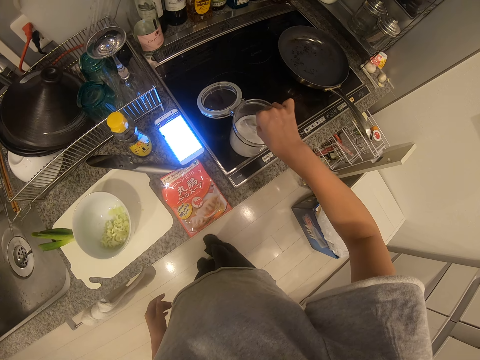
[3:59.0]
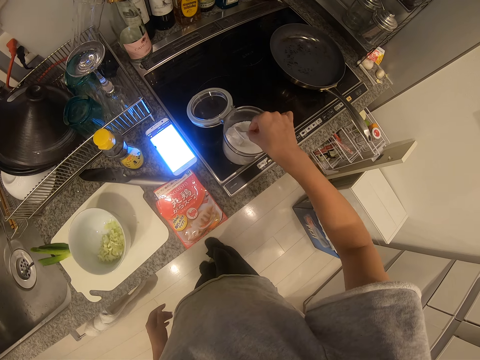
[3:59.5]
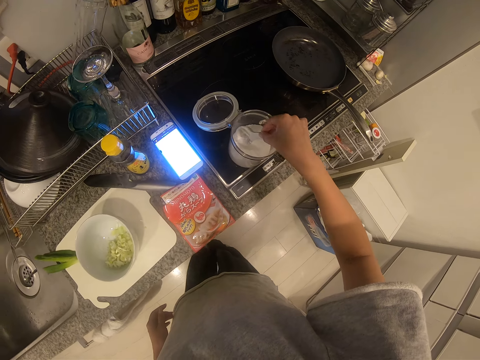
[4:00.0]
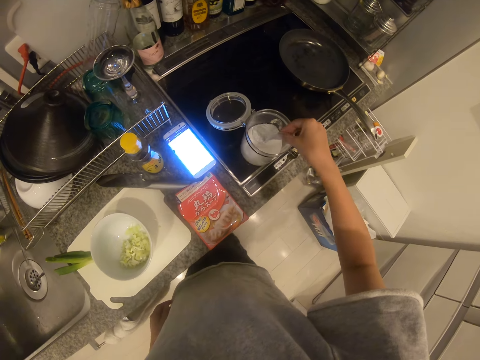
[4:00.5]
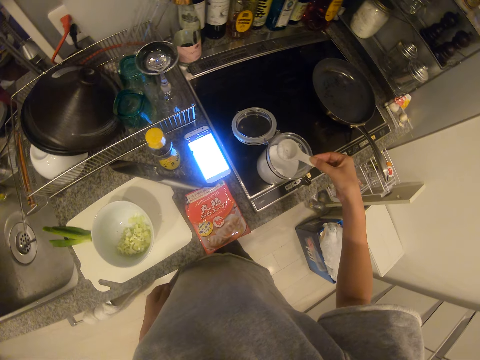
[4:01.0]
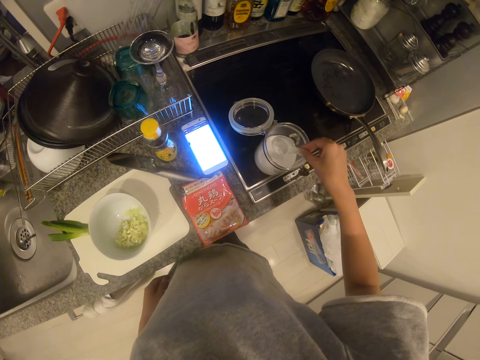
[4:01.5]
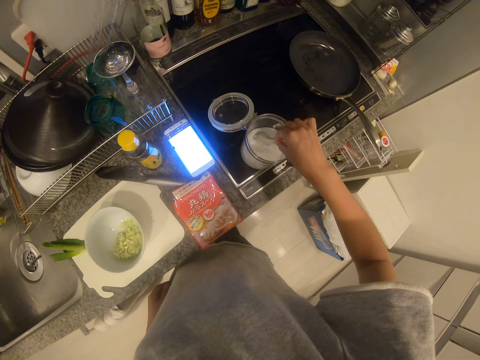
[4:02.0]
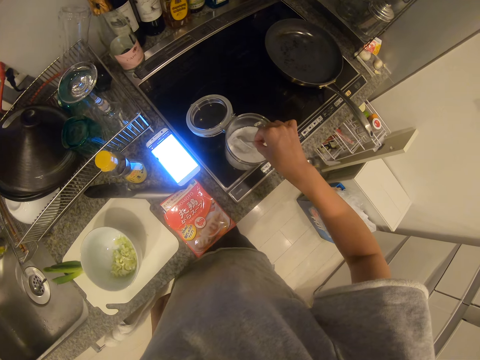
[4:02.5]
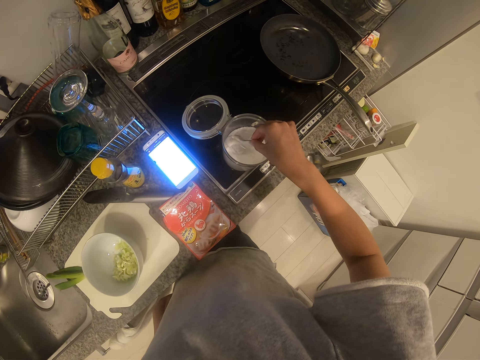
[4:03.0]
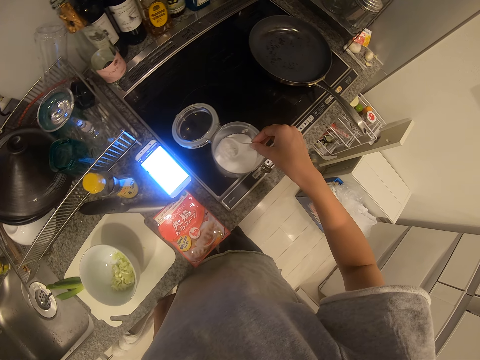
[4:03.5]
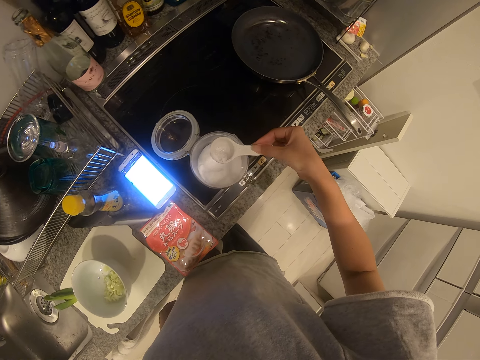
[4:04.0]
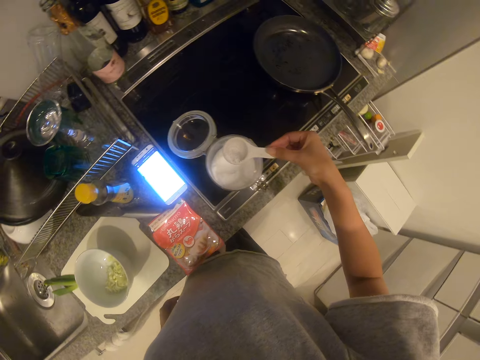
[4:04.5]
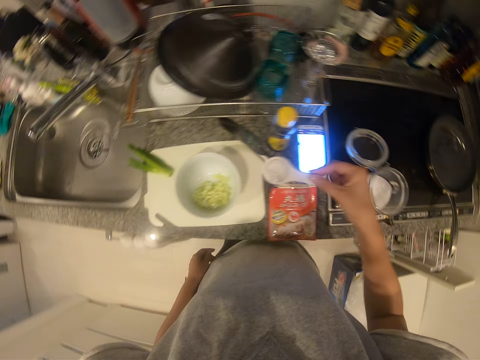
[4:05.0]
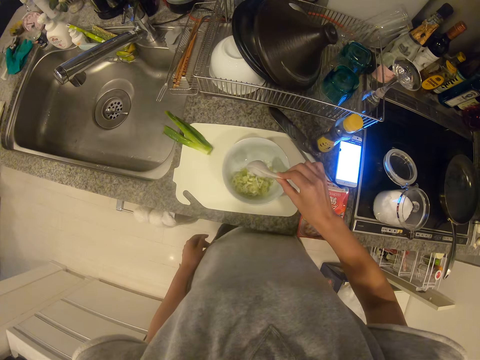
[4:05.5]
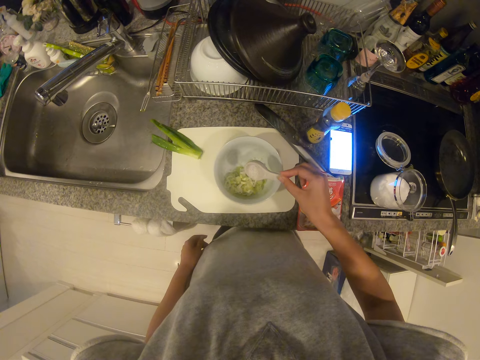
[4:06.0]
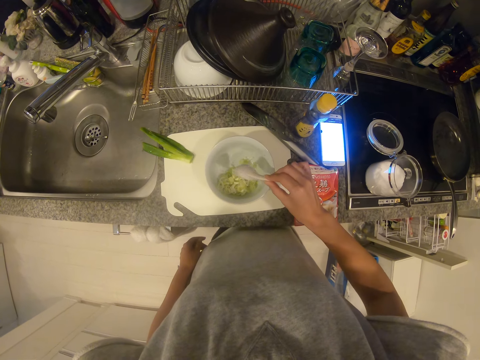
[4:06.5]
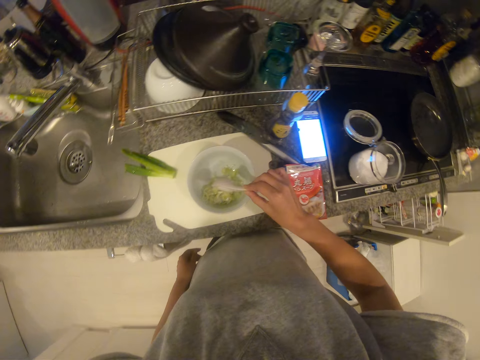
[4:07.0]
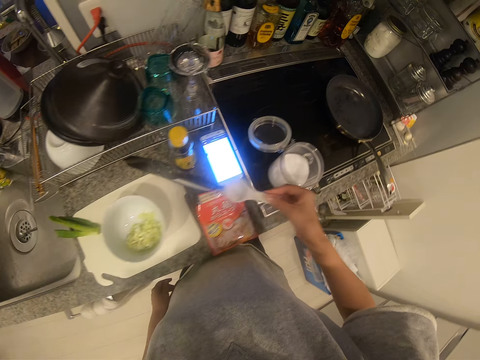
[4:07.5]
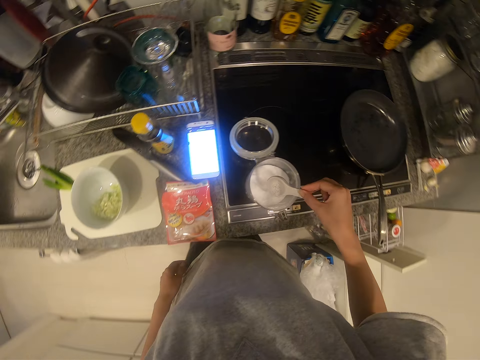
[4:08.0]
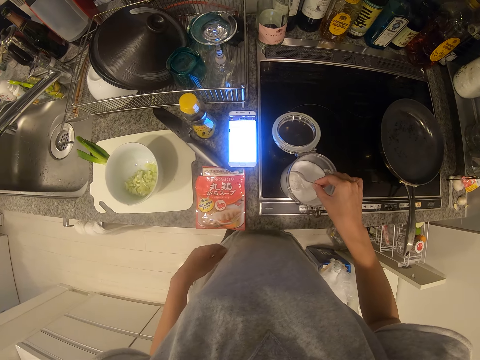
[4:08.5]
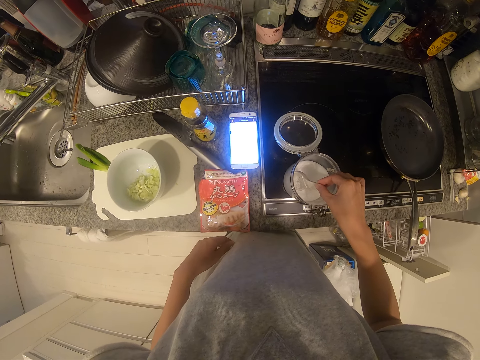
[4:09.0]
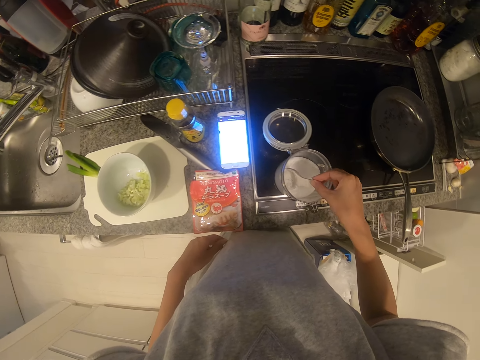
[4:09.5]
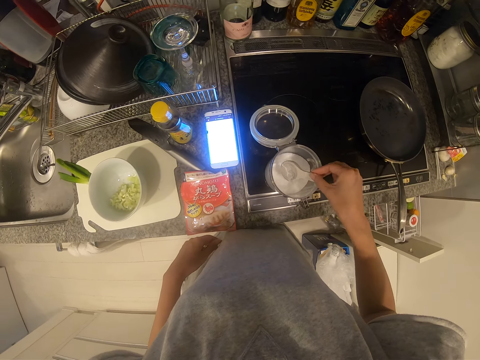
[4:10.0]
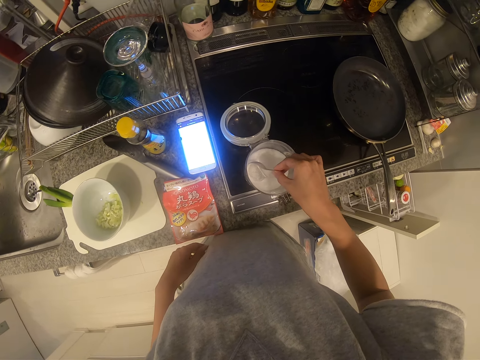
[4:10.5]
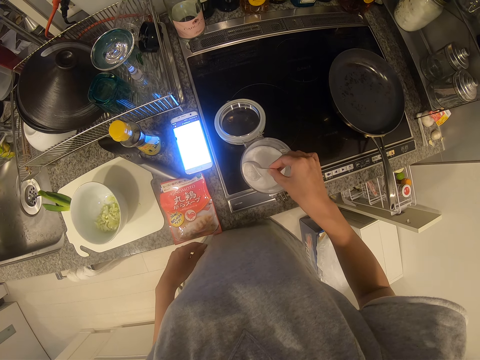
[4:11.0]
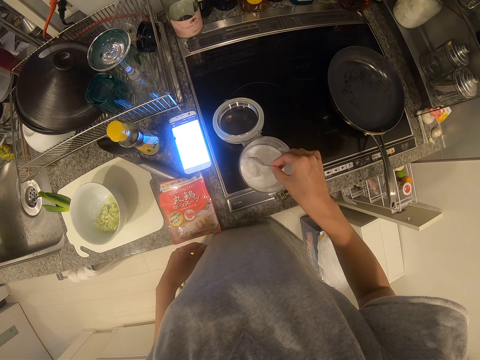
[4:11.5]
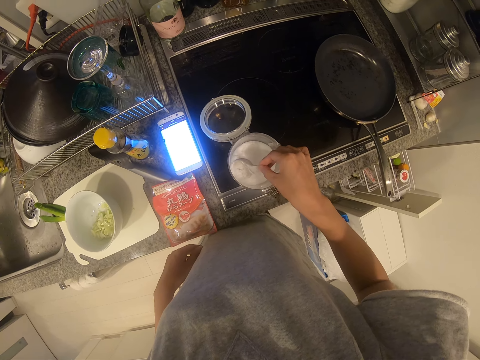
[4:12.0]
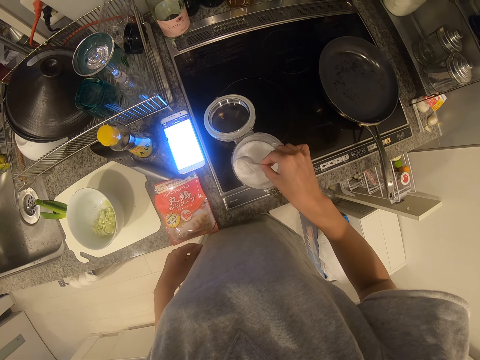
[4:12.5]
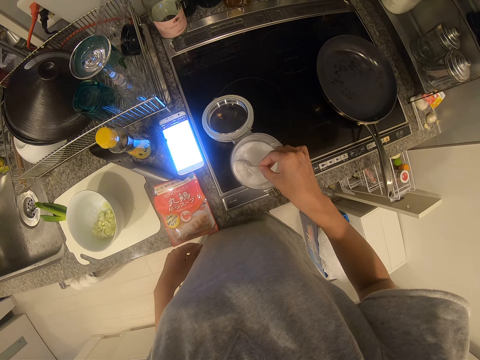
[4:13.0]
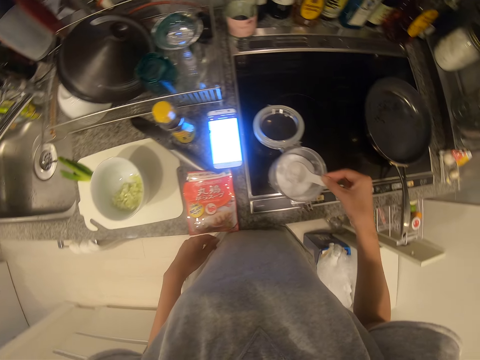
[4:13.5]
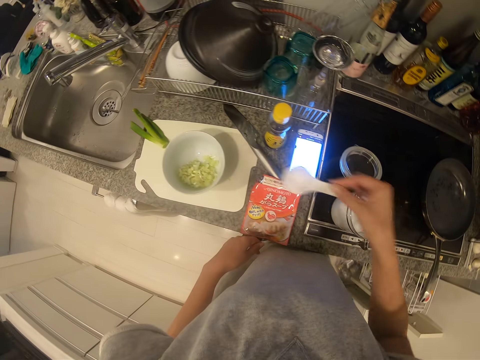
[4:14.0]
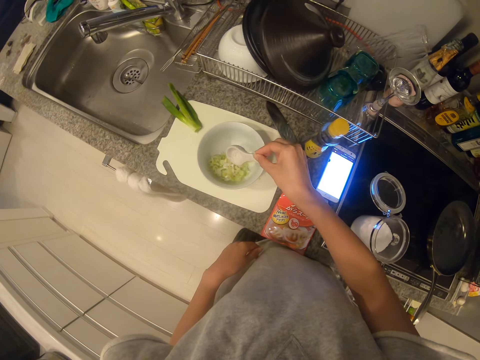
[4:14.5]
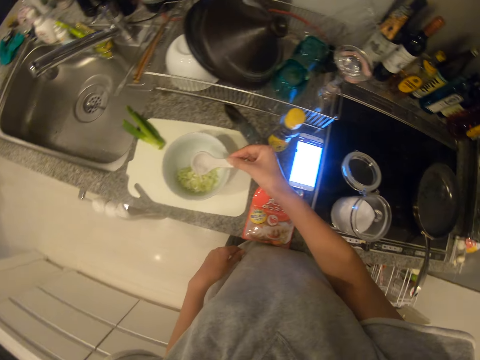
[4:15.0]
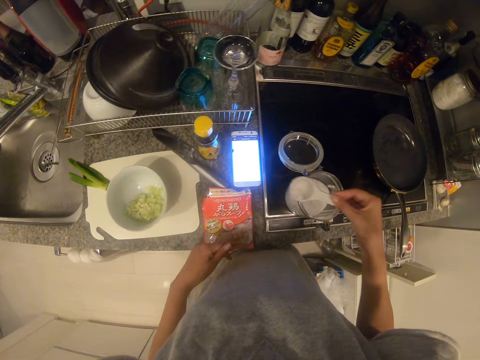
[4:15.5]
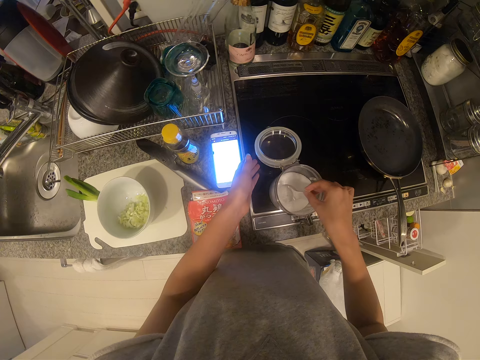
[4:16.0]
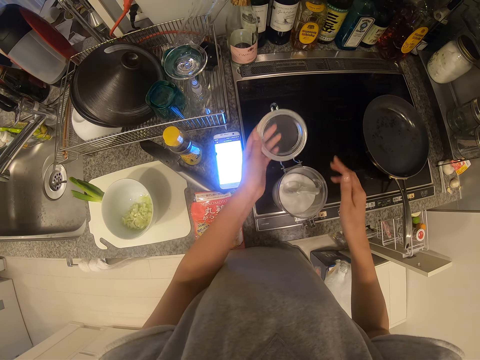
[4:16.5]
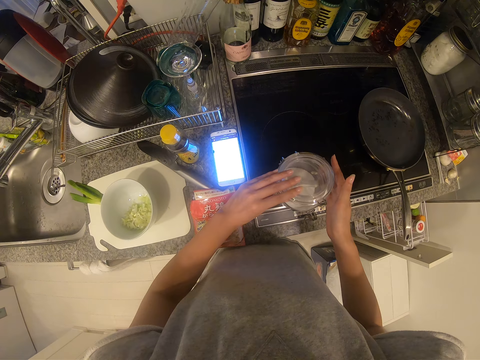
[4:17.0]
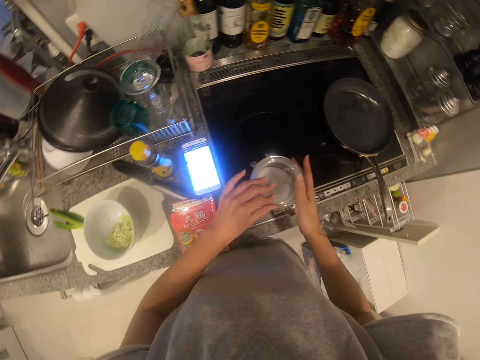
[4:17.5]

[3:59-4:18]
The camera wearer pours the sugar in the leek. They scoop some sugar with the spoon. They pour the sugar in the leek. They drop the spoon in the sugar and cover the sugar jar.

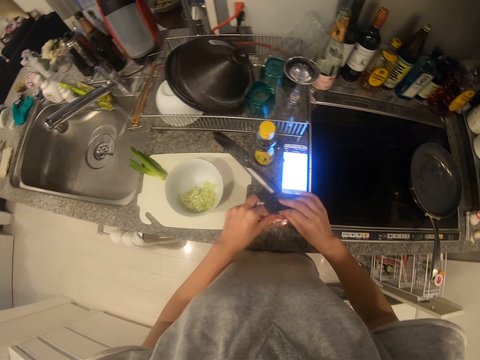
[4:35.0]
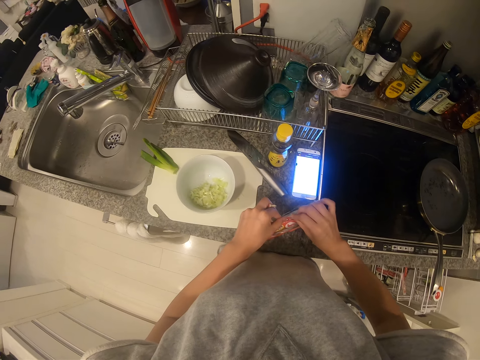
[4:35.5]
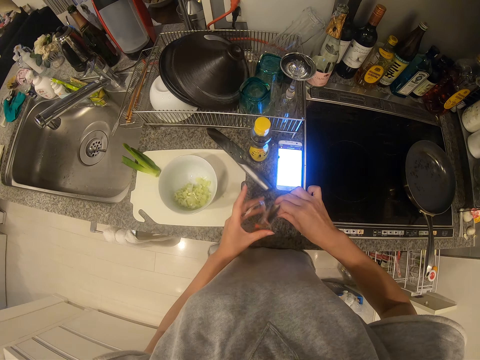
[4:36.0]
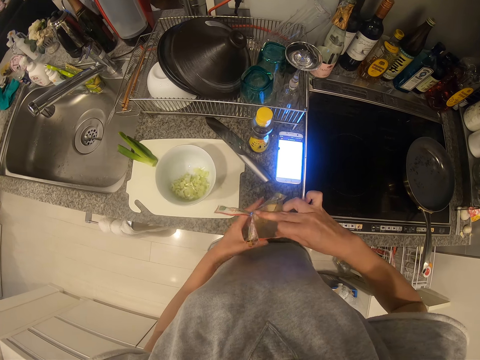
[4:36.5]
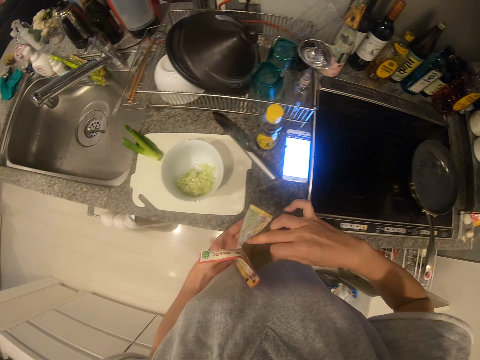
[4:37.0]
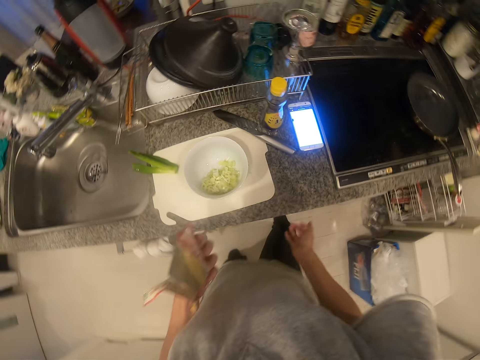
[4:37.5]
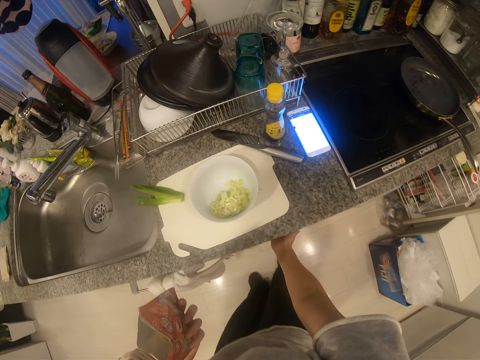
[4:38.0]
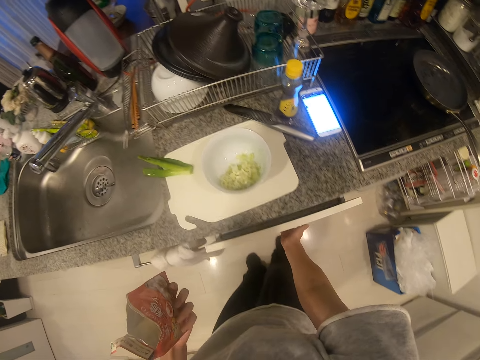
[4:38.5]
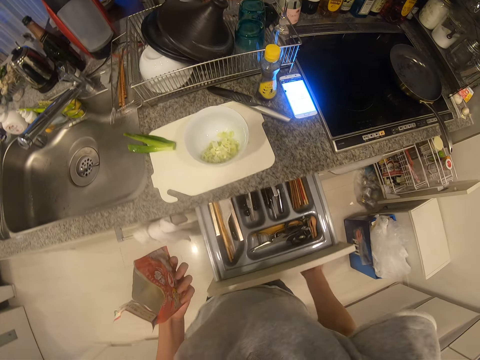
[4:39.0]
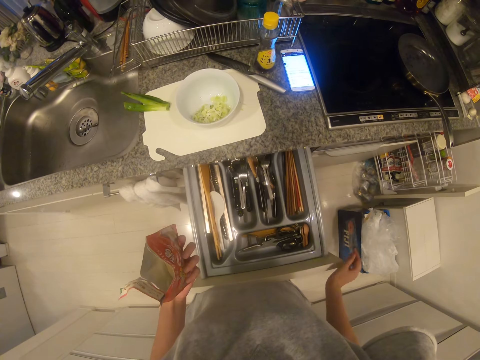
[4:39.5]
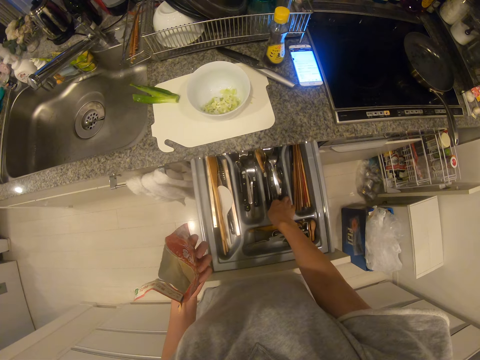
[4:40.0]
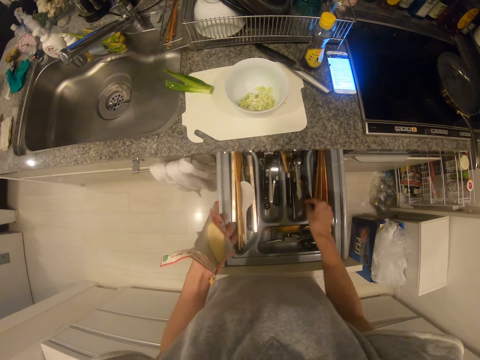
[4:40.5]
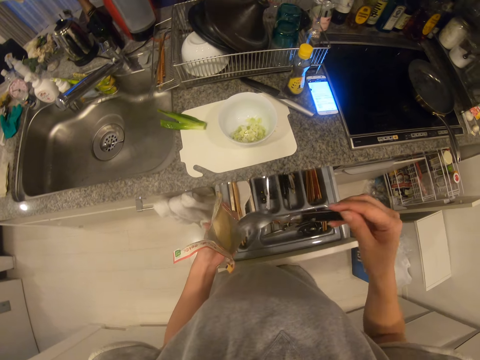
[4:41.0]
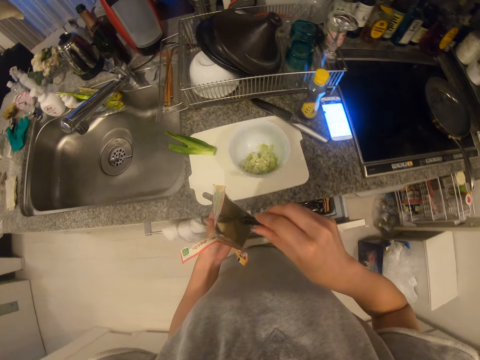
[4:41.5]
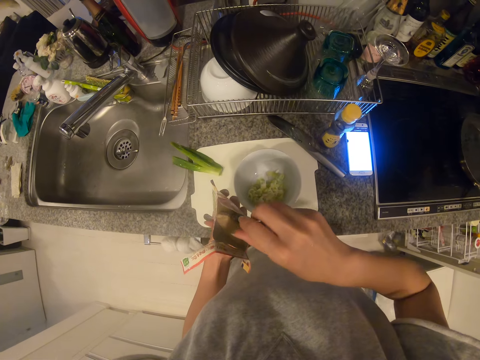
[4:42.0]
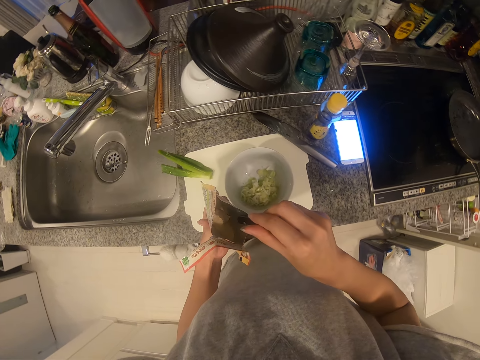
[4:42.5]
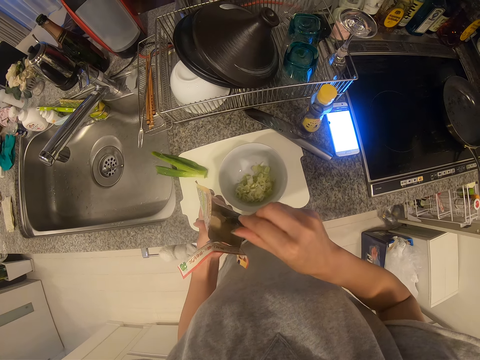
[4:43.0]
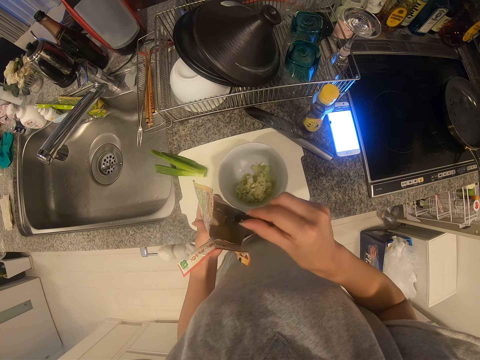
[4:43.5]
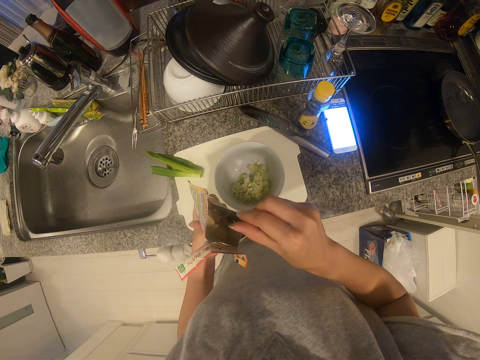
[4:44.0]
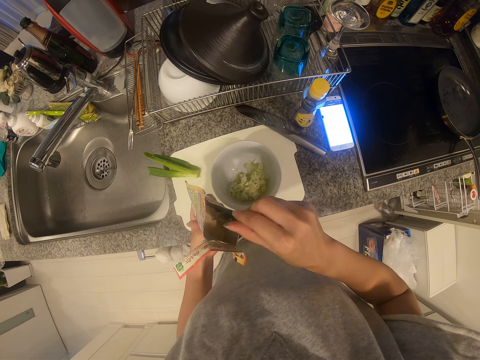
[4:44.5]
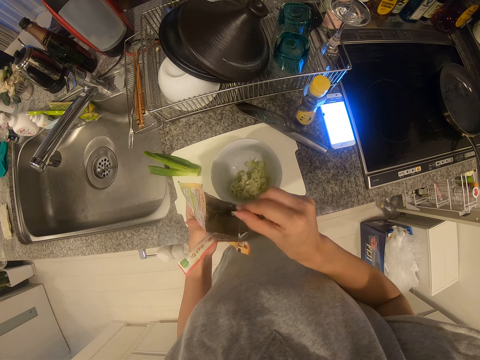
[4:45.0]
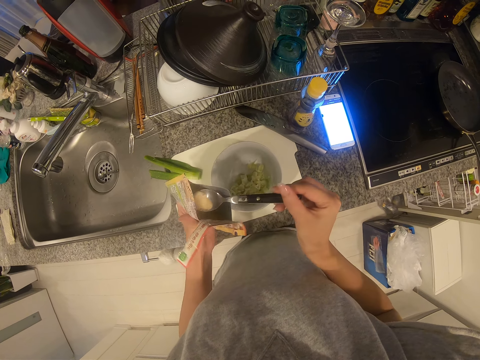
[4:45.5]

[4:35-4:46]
The camera wearer opens the pack. They open a drawer. They pick up a spoon from the drawer. They push in the drawer. They scoop some seasoning from the pack with the spoon.
